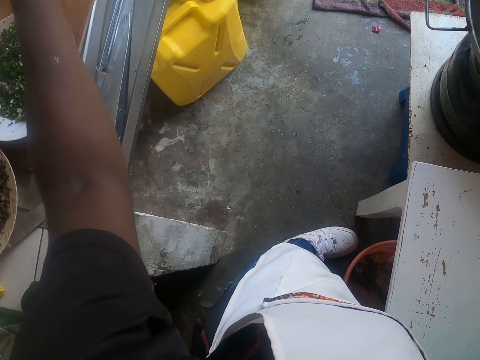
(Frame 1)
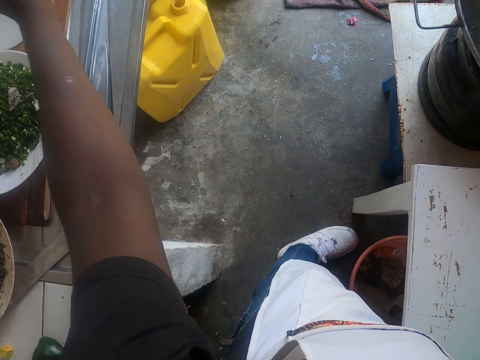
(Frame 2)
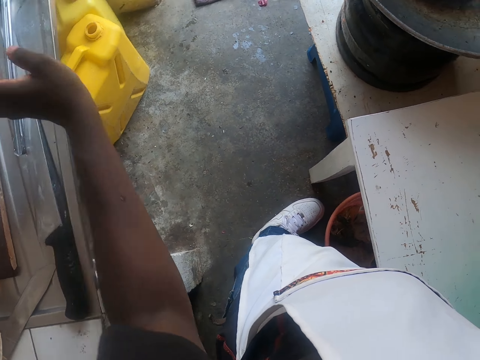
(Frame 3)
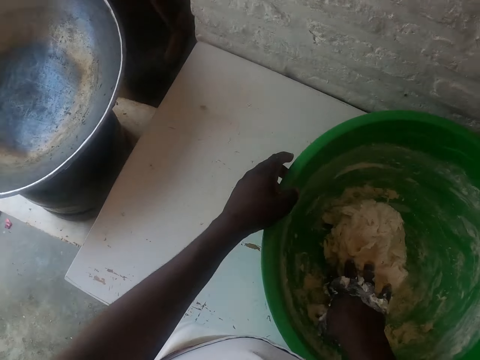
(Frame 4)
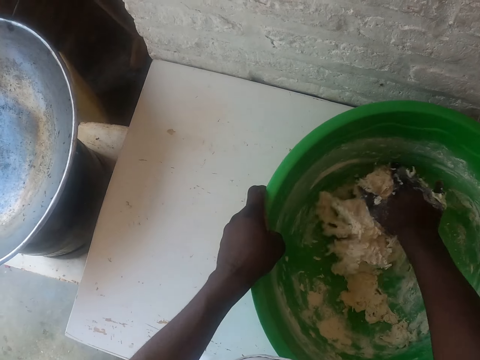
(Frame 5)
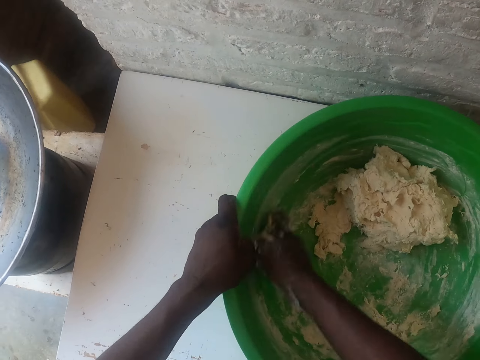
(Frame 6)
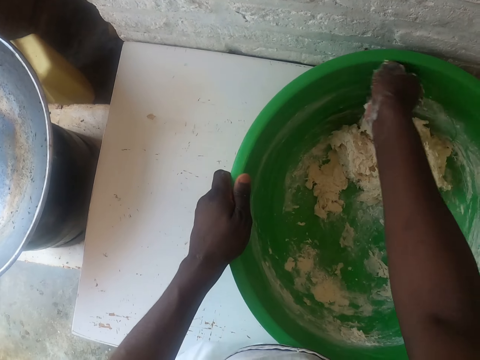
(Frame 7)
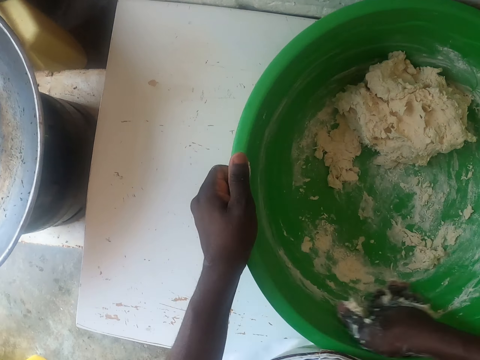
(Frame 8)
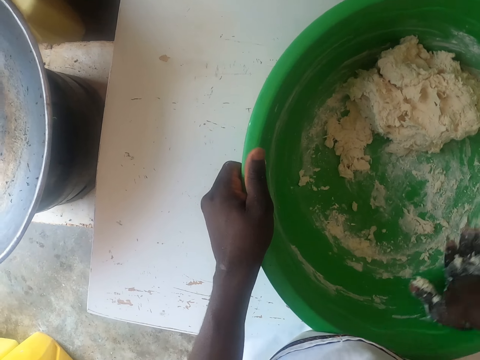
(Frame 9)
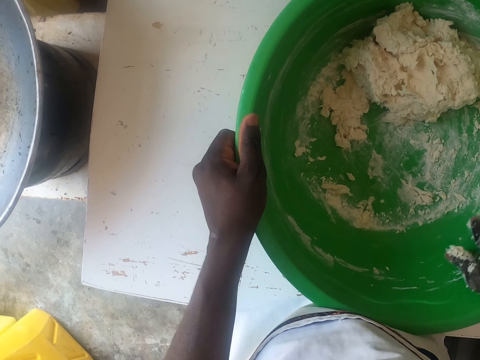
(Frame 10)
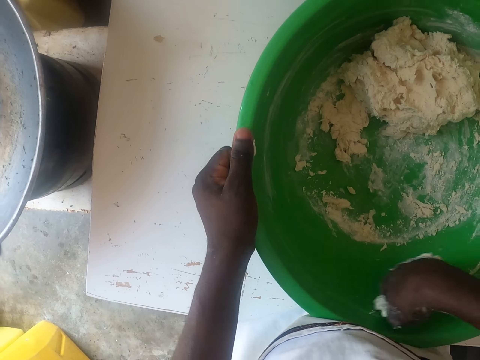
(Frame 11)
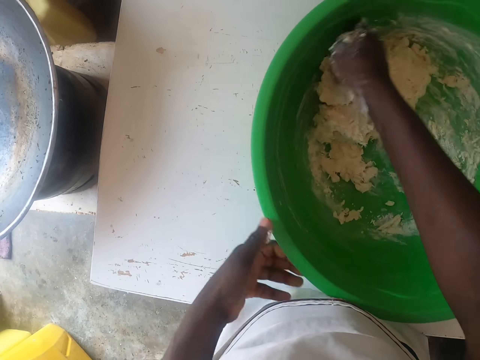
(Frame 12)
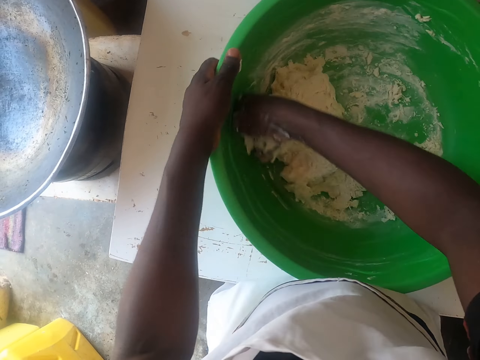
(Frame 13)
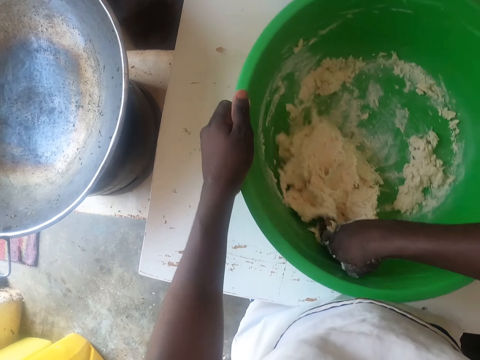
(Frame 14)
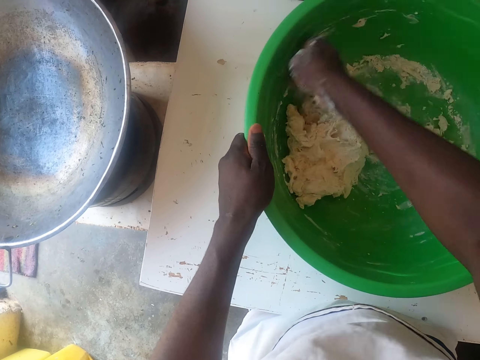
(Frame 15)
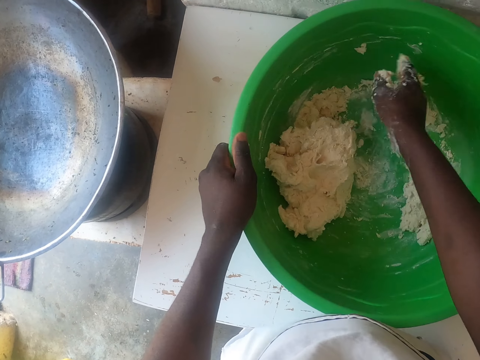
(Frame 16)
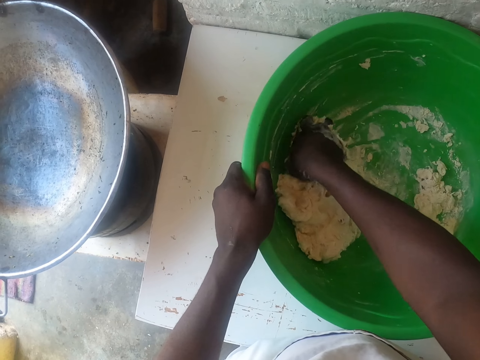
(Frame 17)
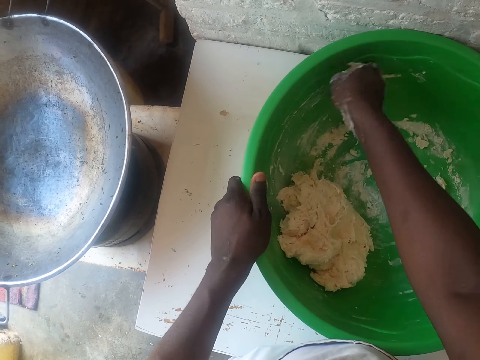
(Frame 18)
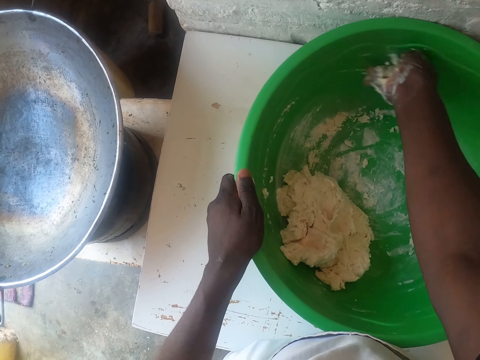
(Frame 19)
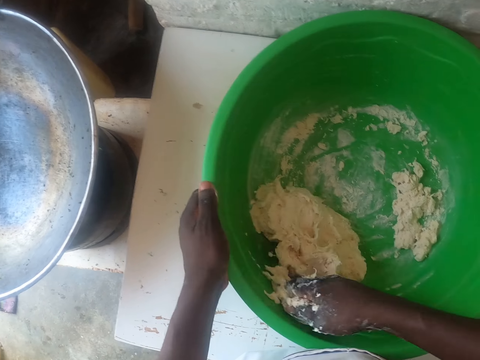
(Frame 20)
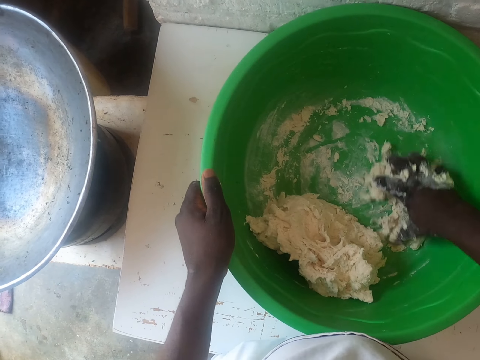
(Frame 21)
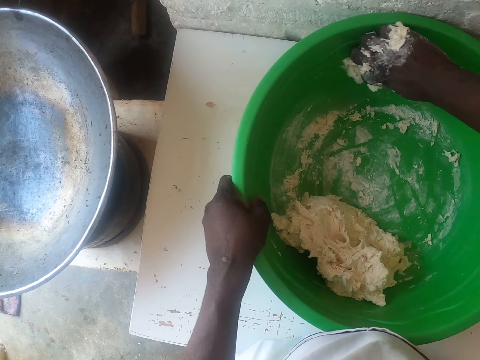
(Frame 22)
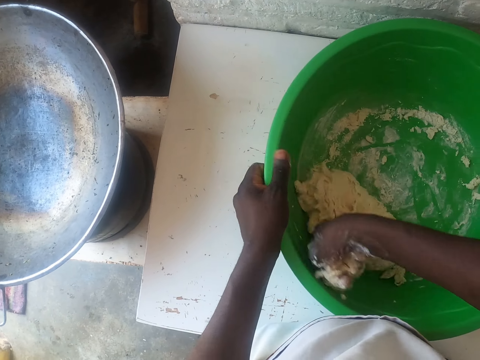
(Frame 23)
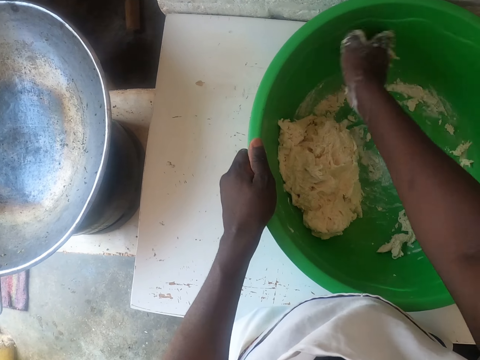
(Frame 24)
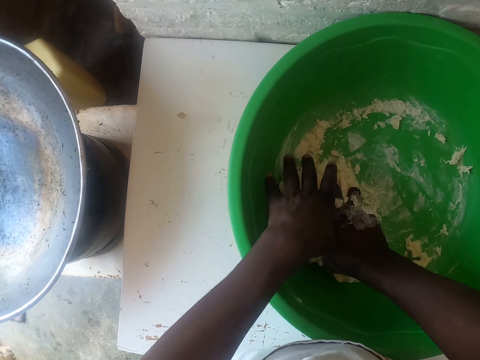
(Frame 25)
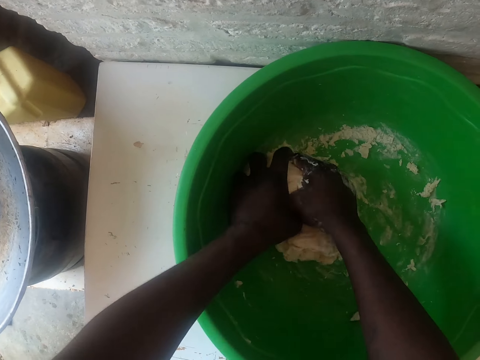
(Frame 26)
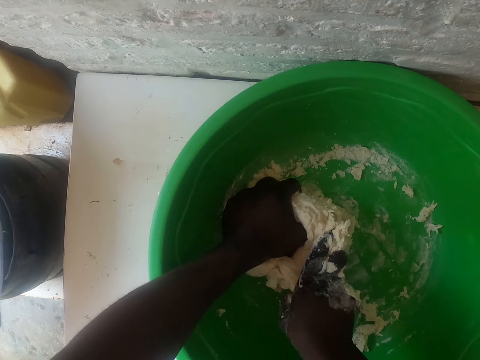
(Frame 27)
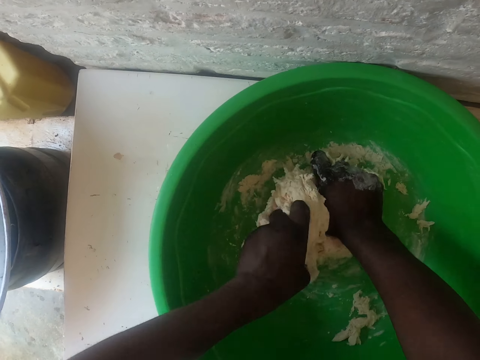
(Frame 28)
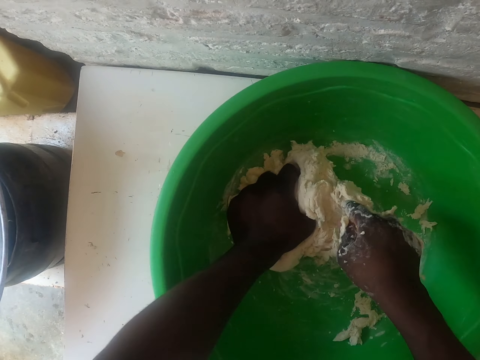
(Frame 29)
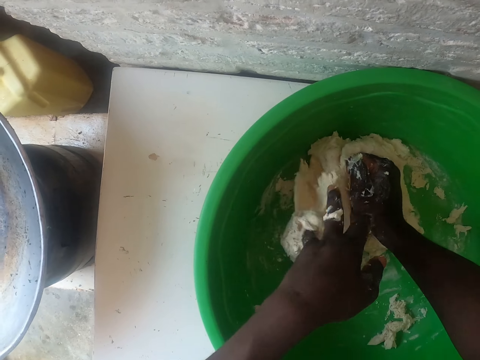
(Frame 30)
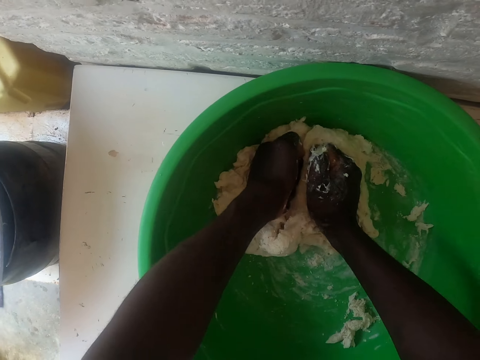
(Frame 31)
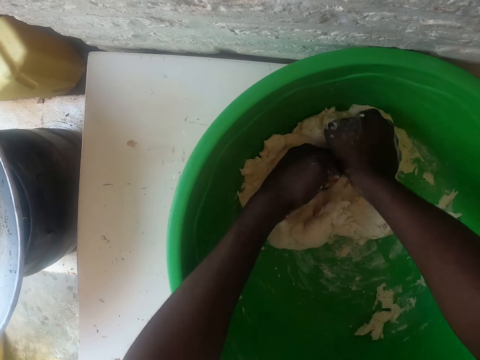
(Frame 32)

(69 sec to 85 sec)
The camera wearer puts a jug of water down. They hold the basin with the left hand. They knead the dough with the right hand. They remove the dough on the basin. They knead the dough.

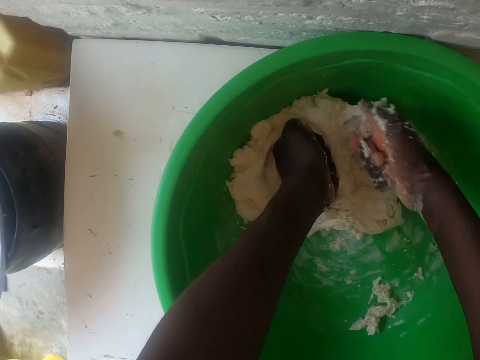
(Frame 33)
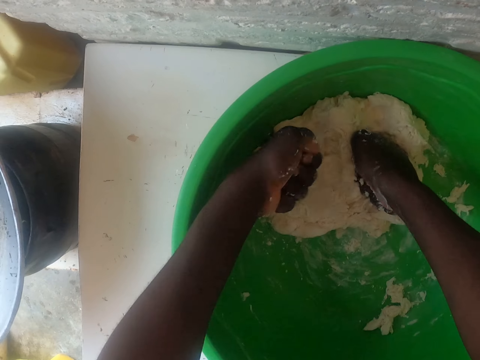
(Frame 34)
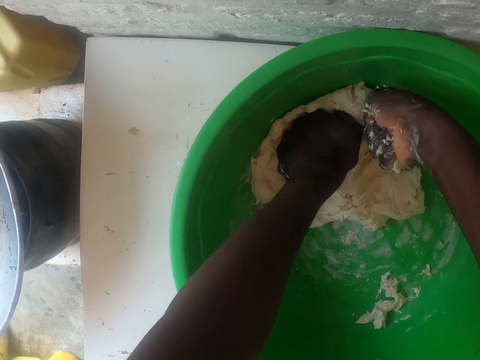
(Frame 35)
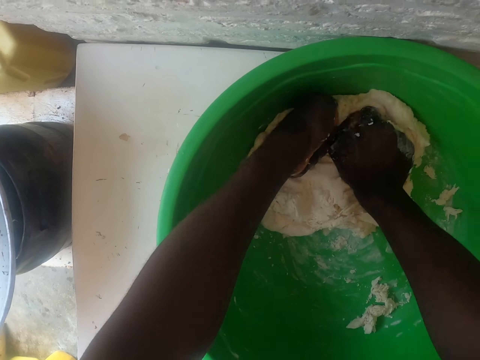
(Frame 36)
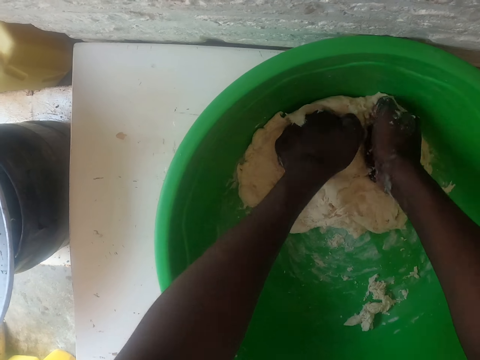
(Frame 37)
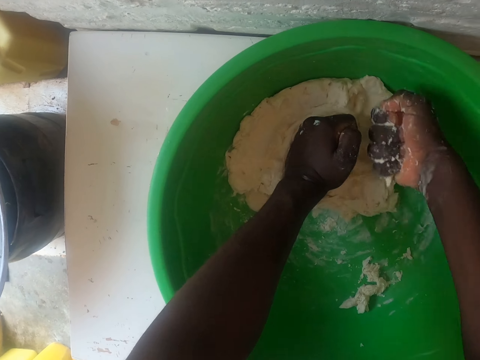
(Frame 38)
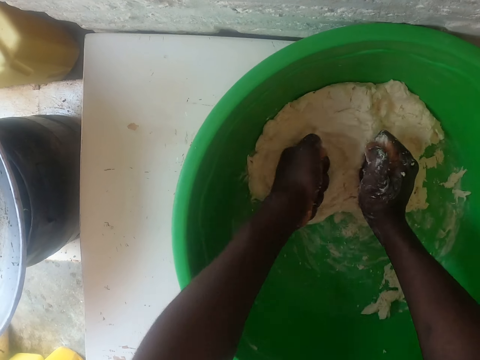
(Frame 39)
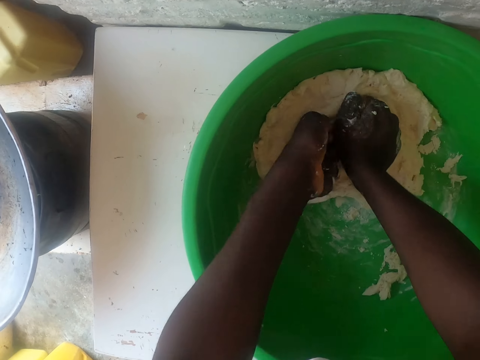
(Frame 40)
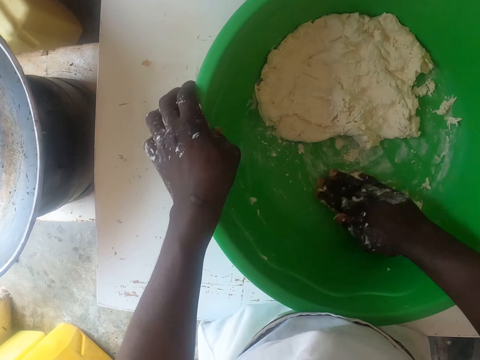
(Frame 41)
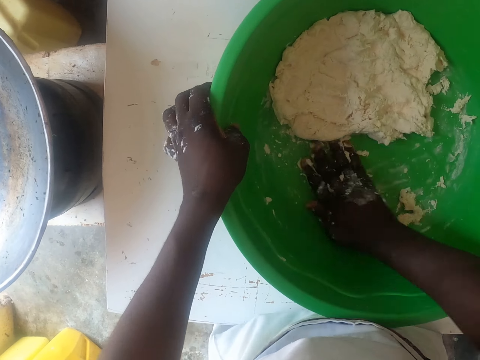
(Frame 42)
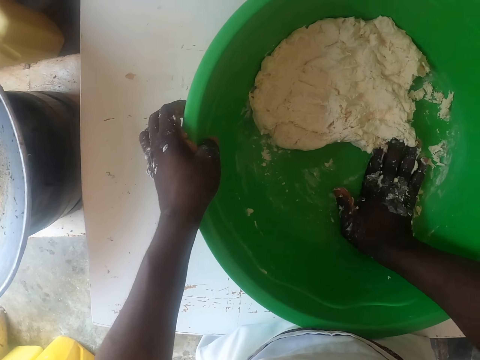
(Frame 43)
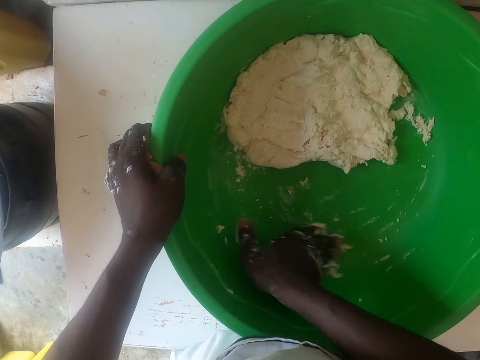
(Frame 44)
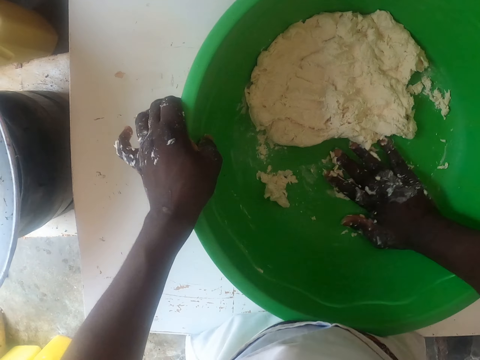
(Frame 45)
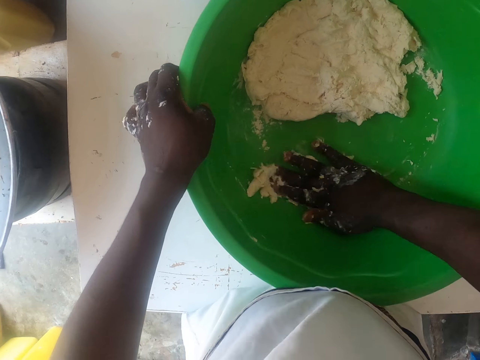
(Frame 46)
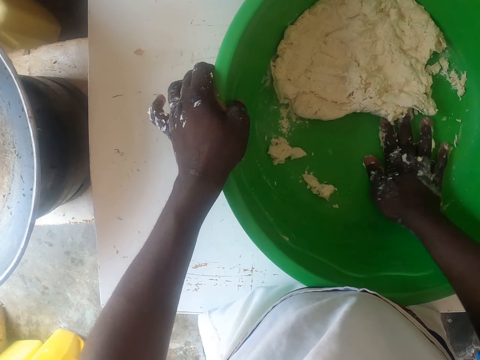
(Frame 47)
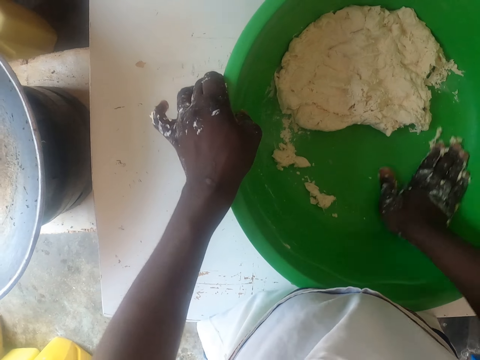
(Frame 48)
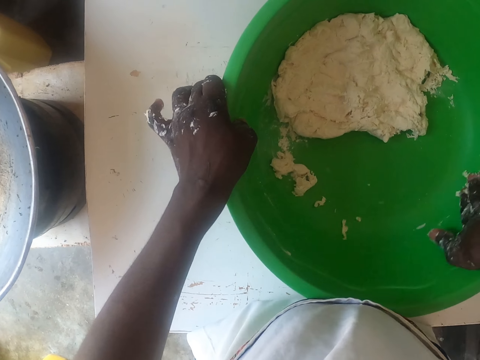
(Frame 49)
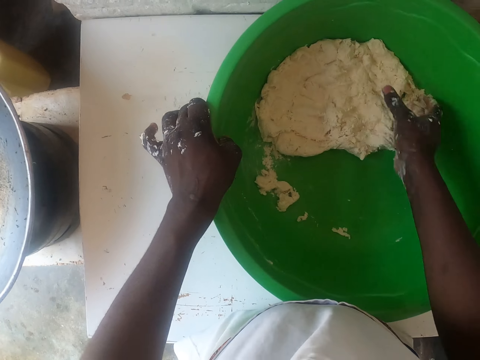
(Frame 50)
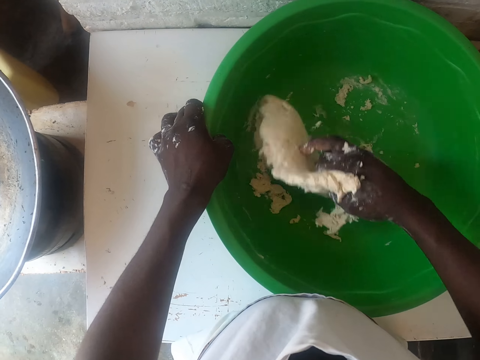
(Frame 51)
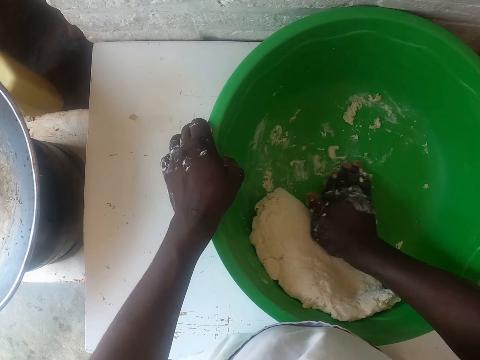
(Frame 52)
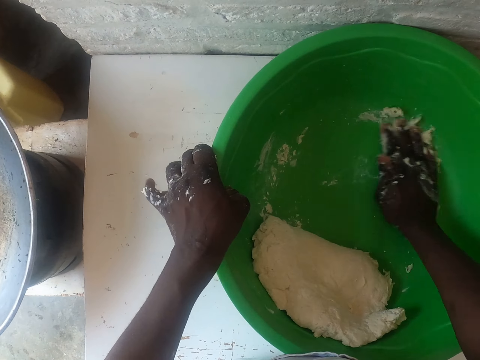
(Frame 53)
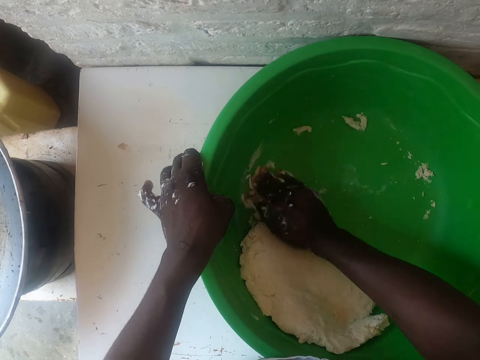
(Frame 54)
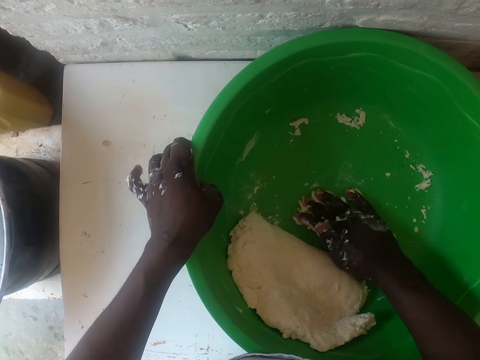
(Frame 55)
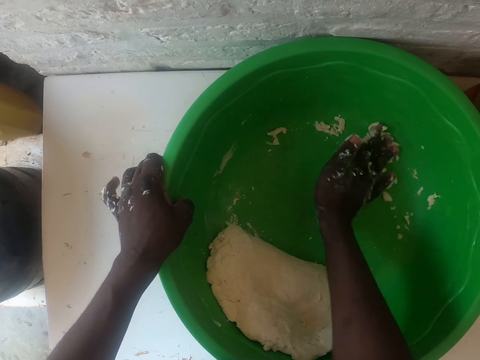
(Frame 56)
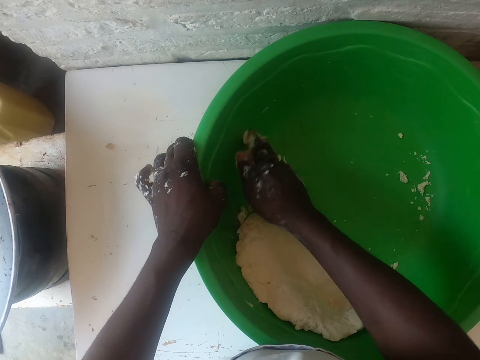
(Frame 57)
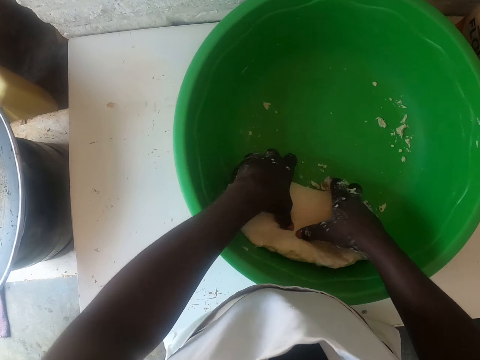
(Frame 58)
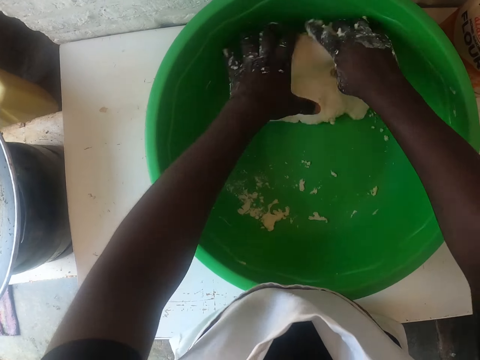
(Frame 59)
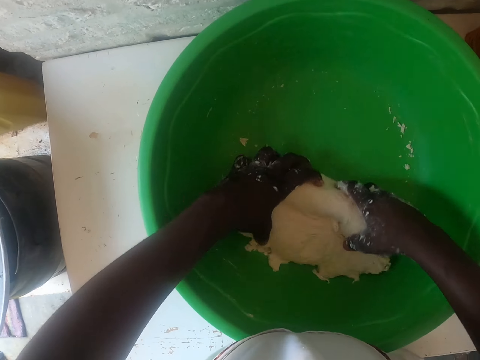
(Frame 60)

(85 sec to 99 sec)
The camera wearer kneads the dough. They hold the basin with the left hand. They remove the dough on the basin.
